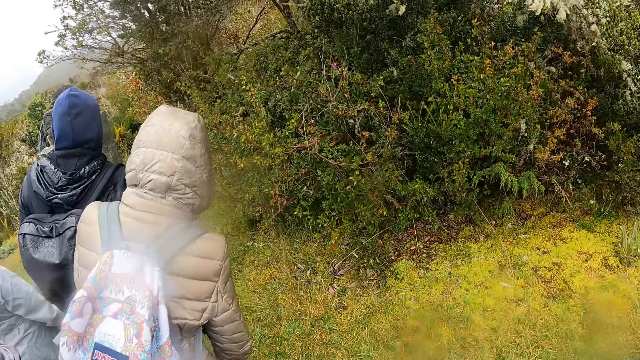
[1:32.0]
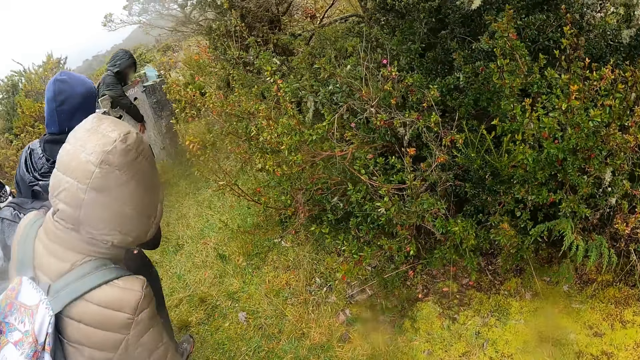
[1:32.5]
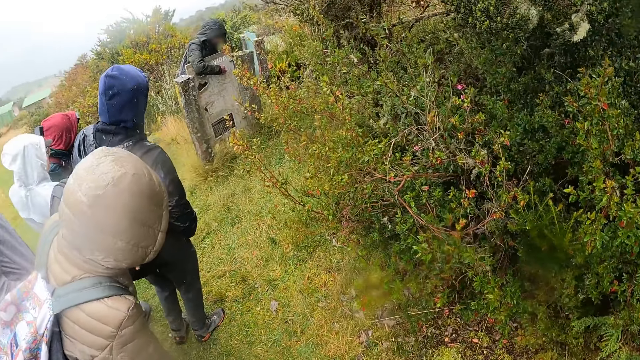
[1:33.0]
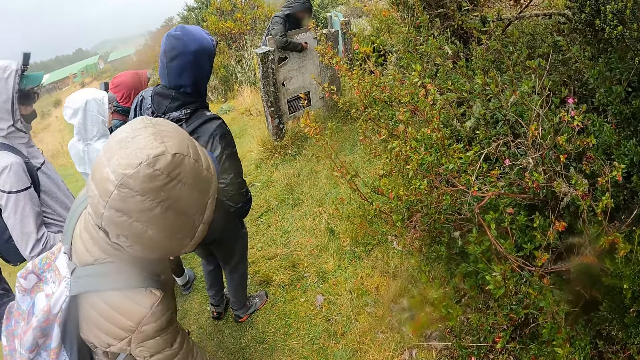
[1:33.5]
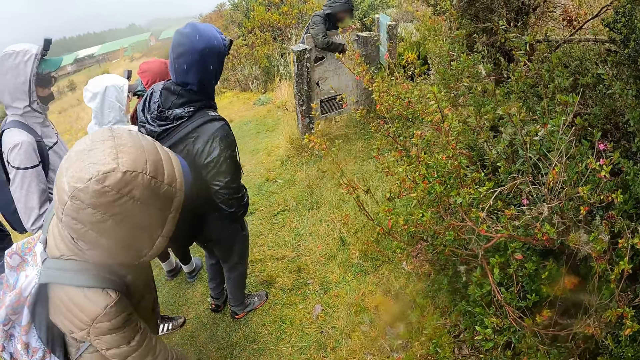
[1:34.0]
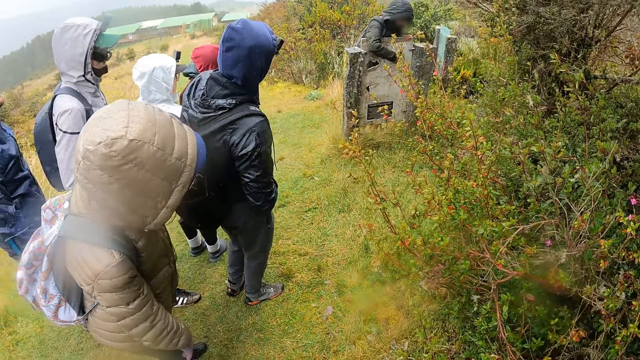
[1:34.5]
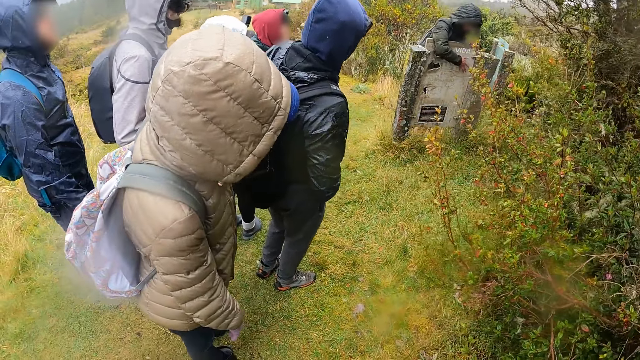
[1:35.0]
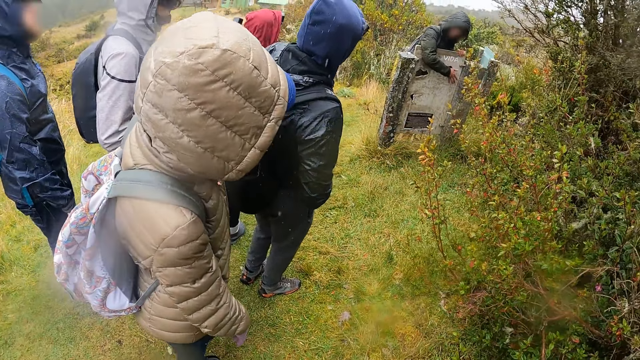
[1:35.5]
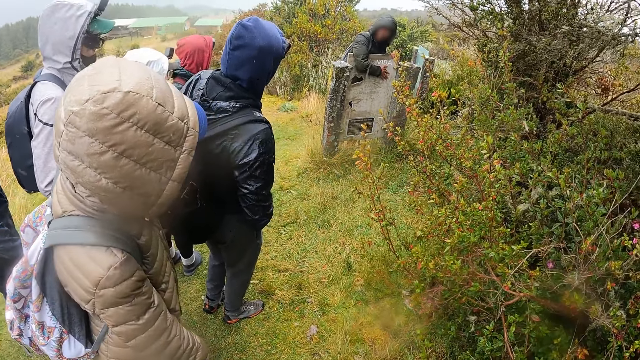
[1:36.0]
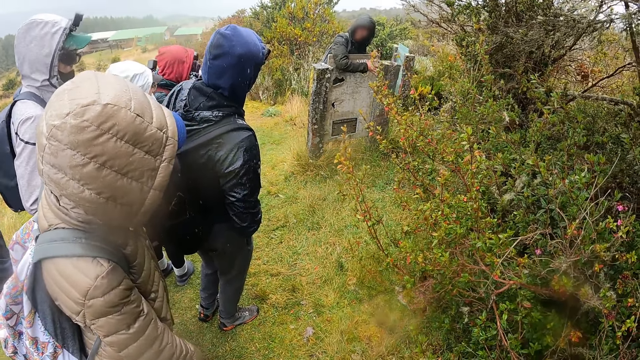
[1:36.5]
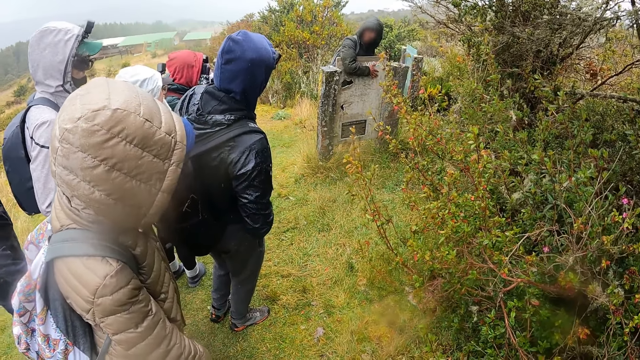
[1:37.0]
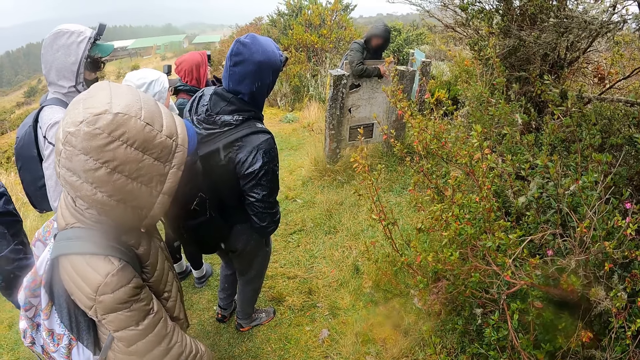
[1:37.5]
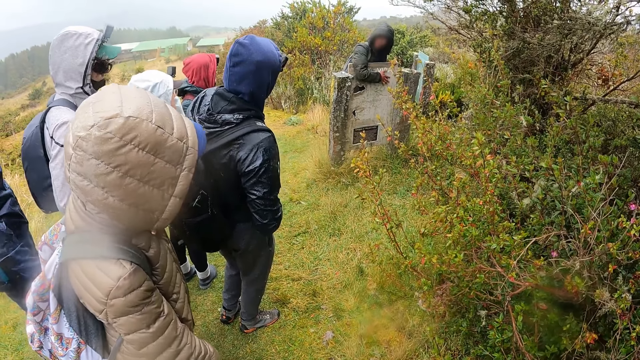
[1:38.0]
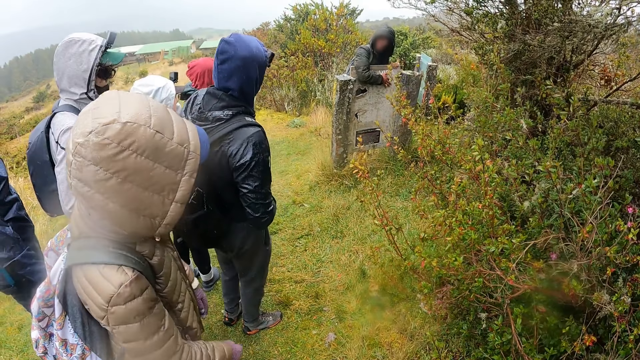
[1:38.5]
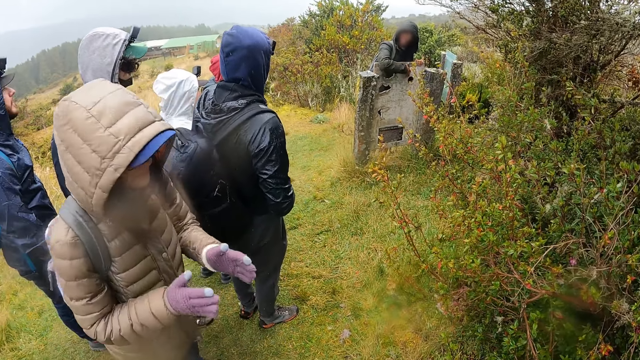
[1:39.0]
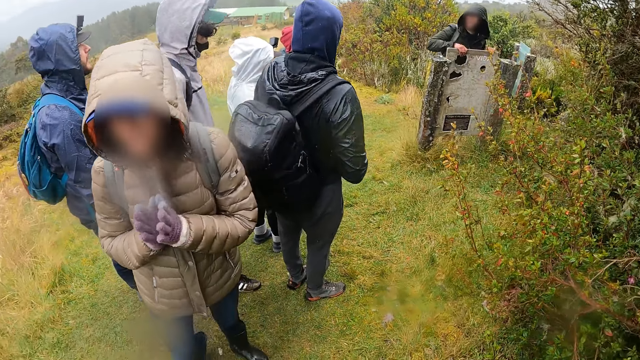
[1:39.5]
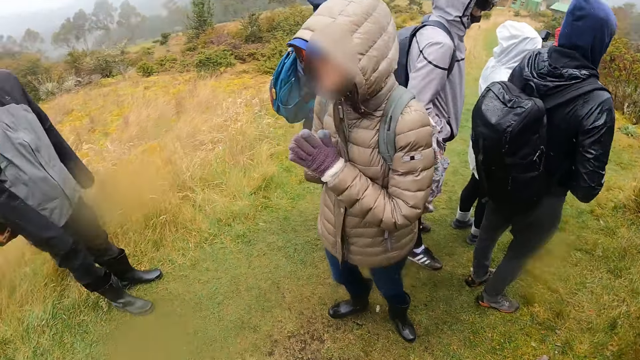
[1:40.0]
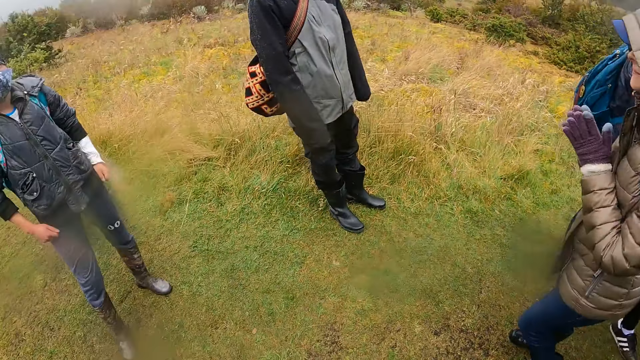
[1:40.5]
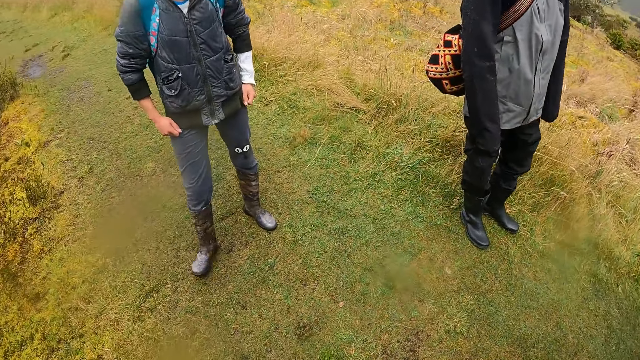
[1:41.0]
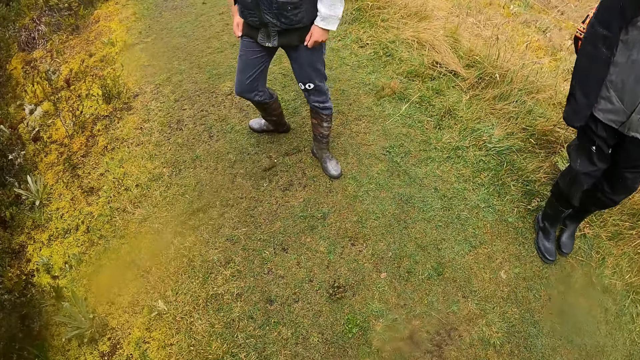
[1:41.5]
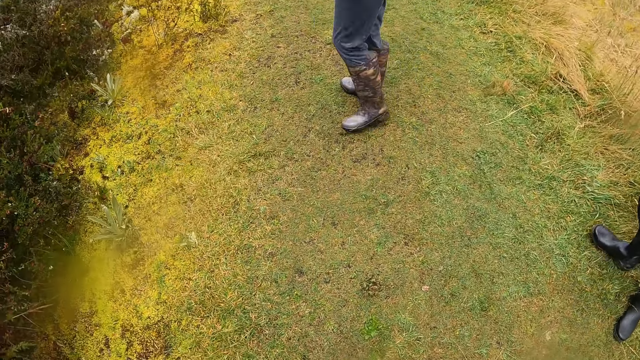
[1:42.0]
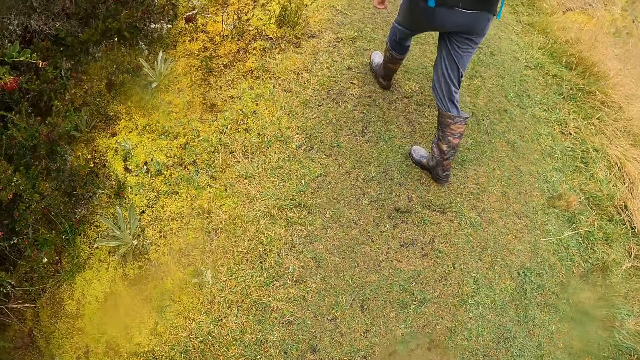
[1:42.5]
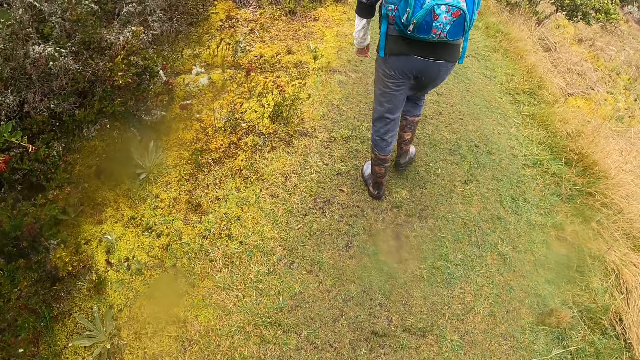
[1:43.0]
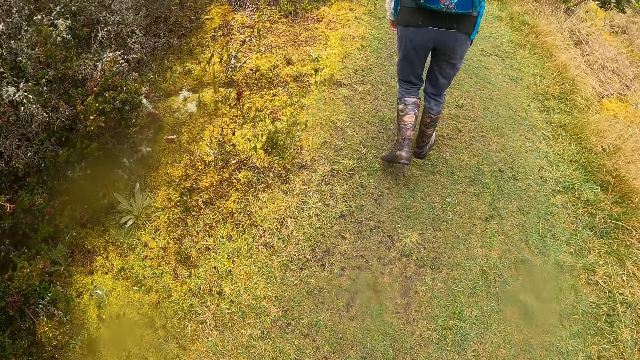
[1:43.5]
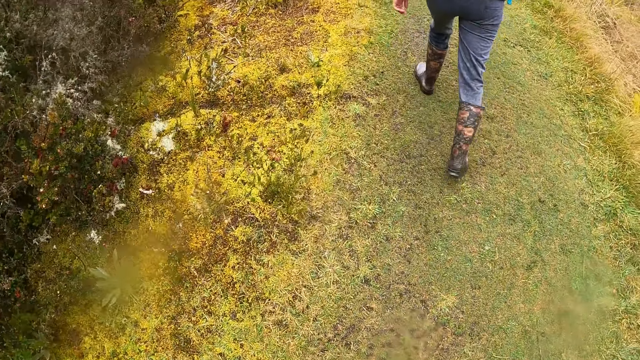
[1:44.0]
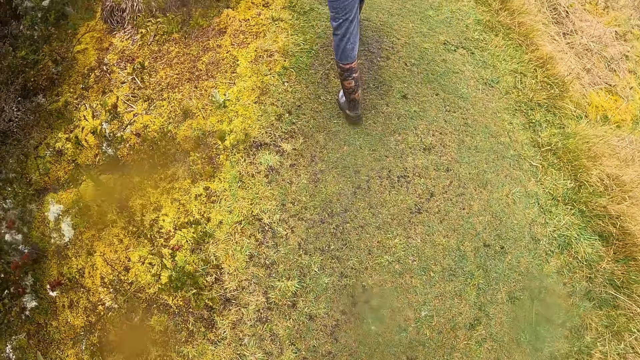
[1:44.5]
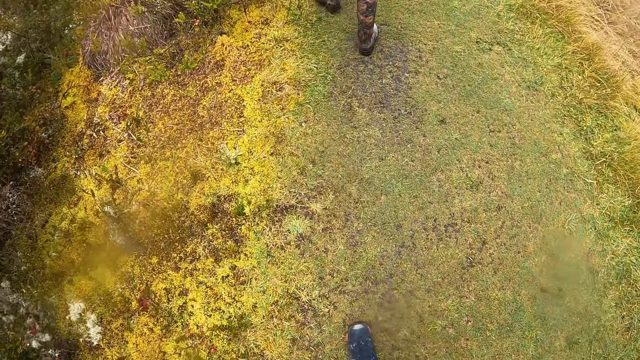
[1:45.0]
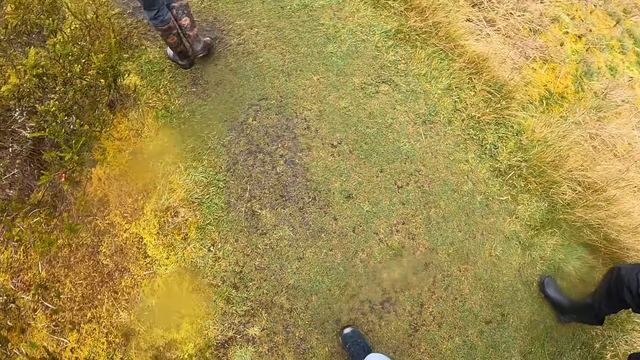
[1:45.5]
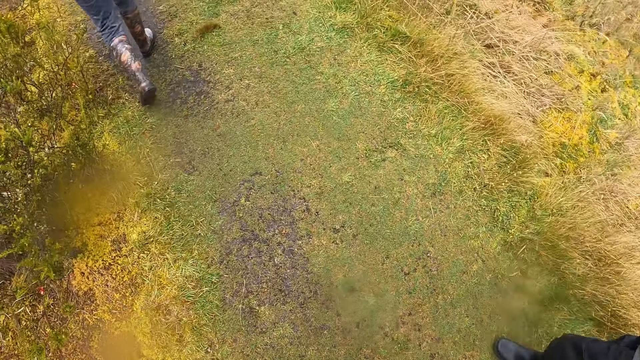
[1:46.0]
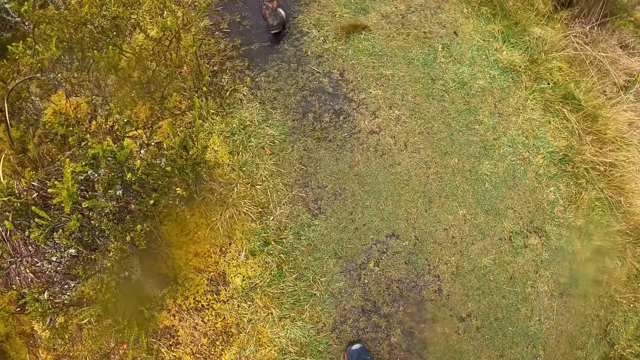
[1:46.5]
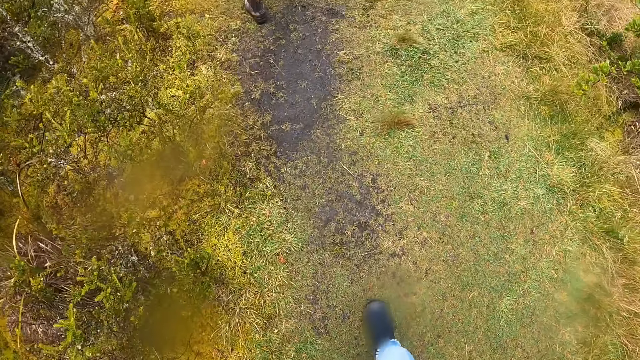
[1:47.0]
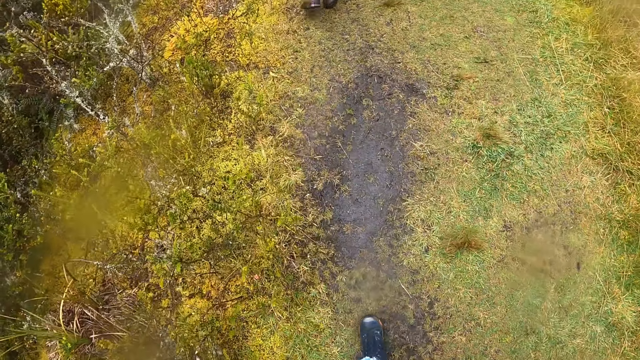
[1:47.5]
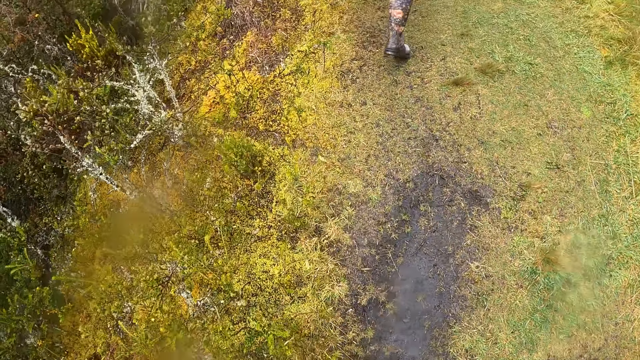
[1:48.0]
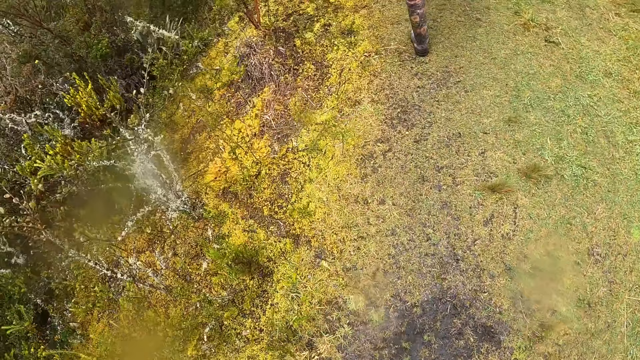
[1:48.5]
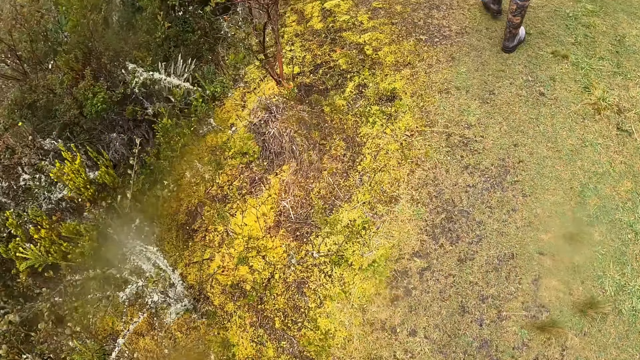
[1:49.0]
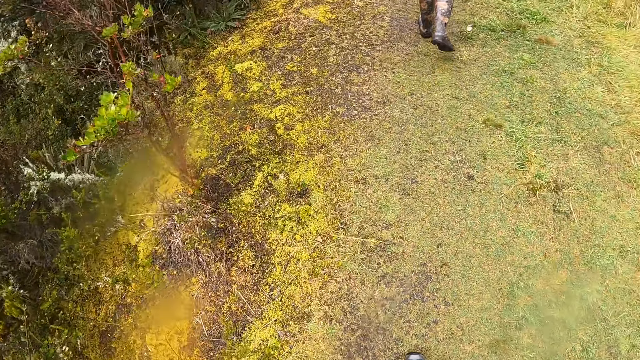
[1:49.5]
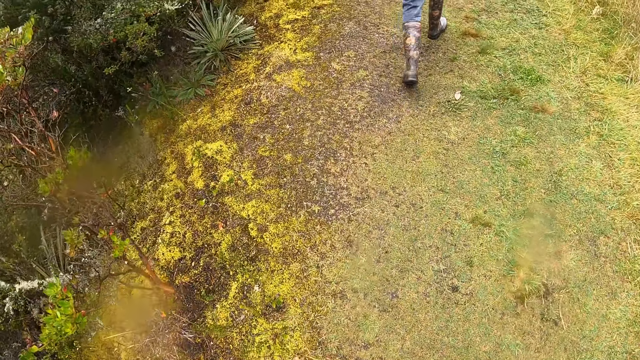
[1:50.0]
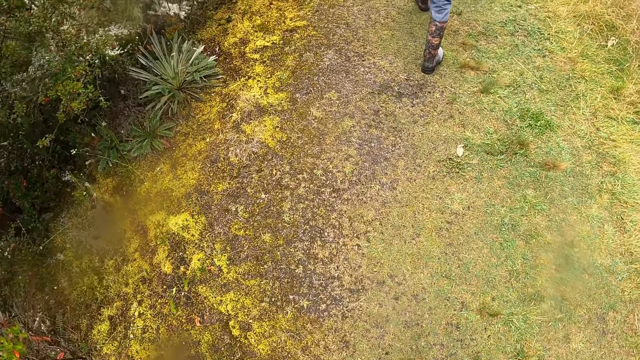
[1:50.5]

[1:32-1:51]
The camera wearer looks around. They walk through a pathway on a hill with a man. They walk around.

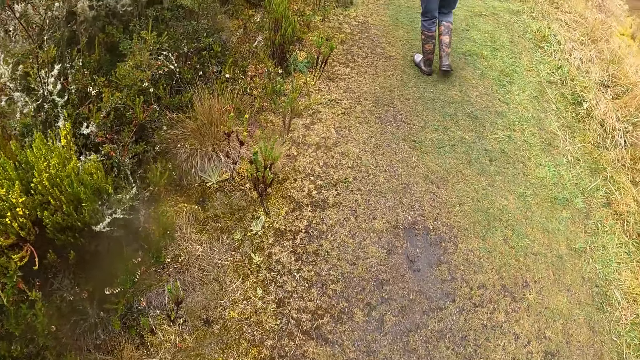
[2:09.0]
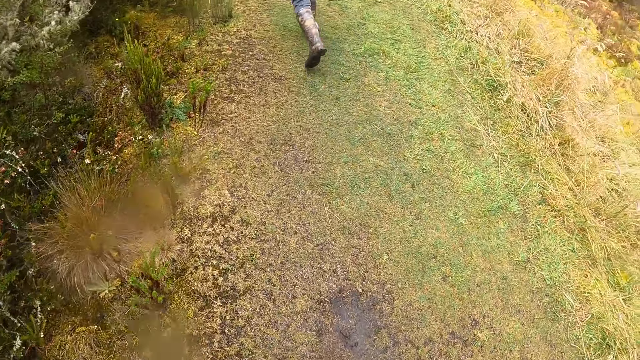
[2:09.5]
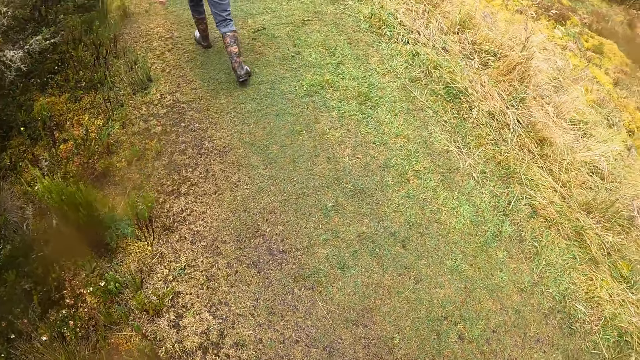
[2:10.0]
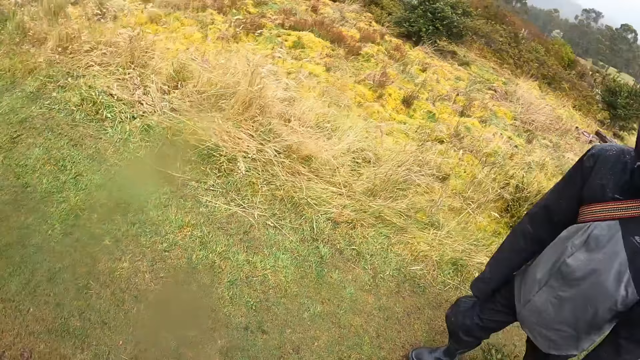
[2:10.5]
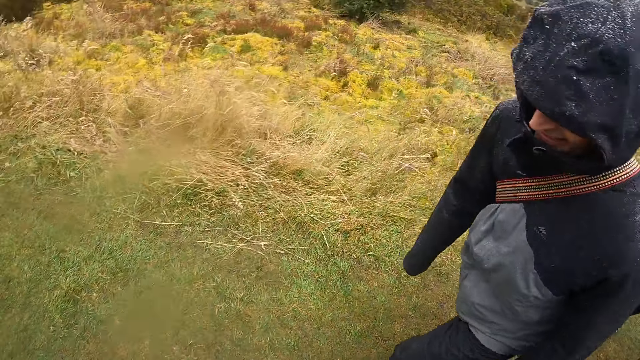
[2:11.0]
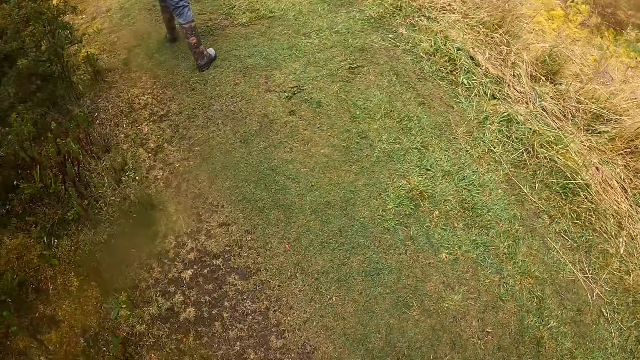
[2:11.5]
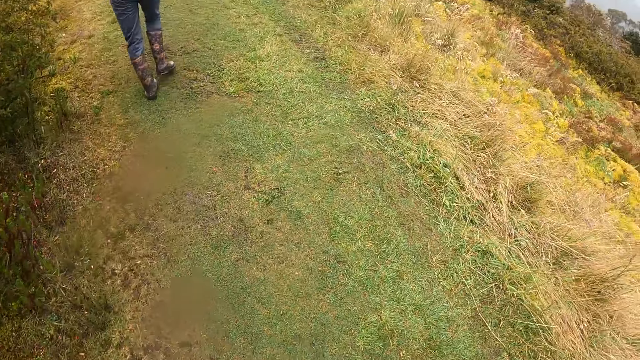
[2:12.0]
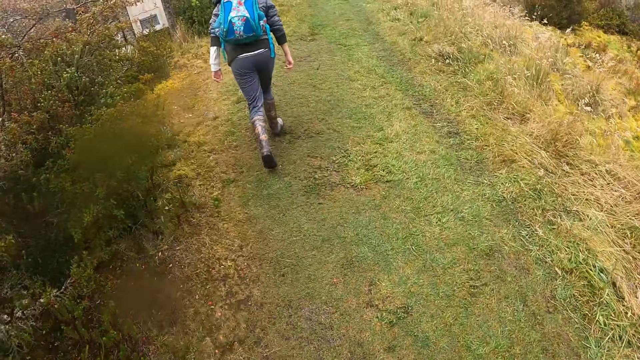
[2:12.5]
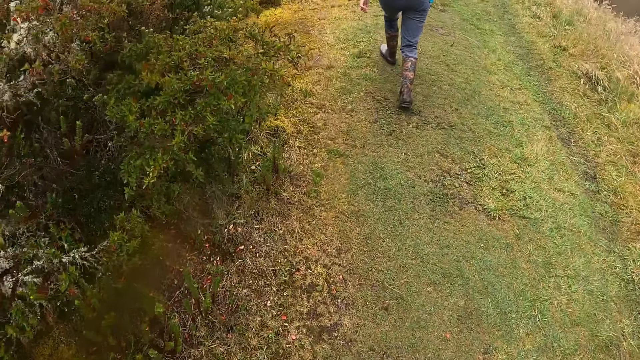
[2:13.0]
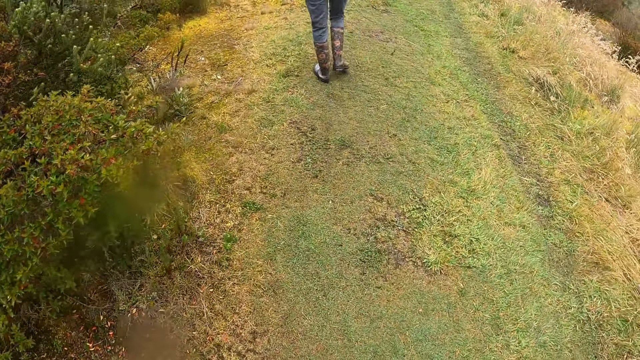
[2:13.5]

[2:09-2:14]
The camera wearer interacts with the man.
